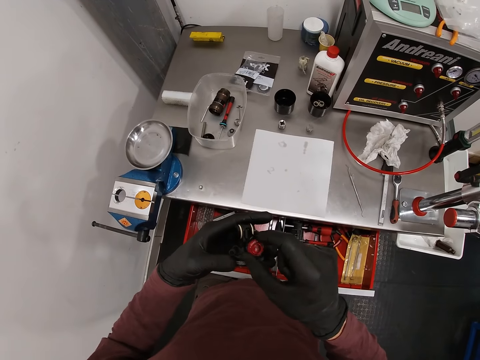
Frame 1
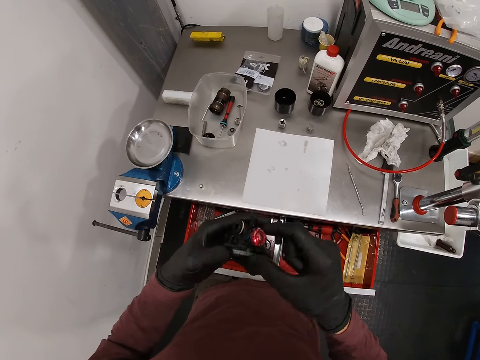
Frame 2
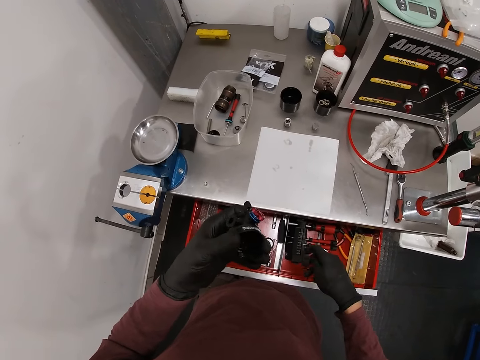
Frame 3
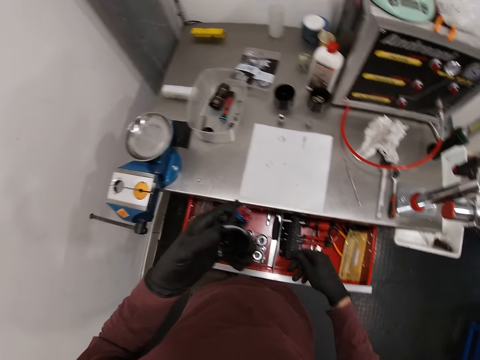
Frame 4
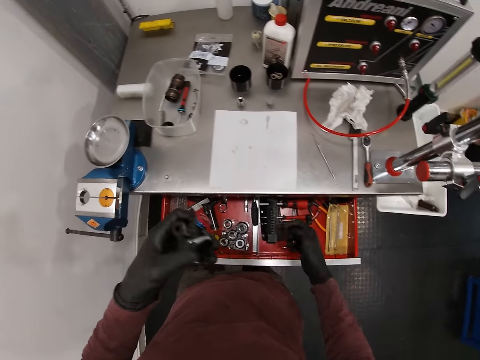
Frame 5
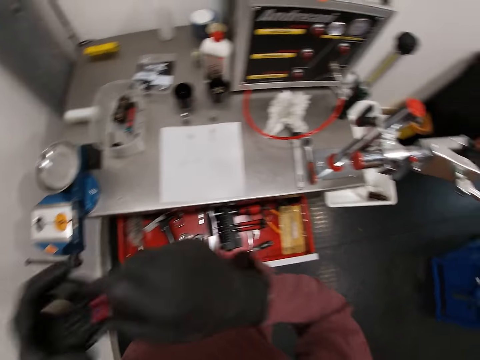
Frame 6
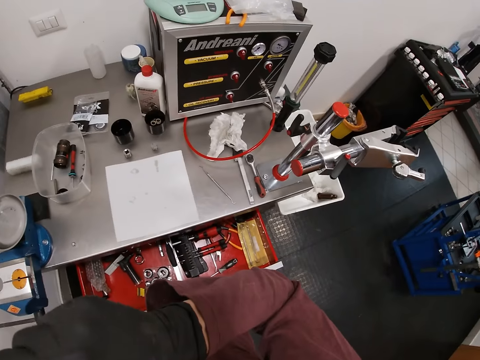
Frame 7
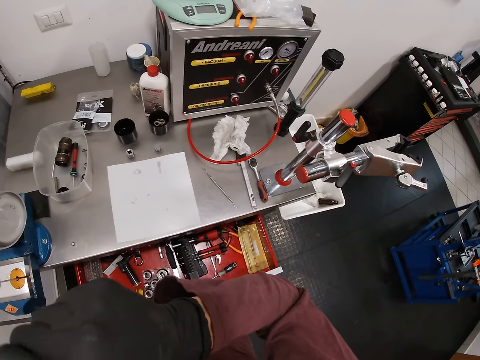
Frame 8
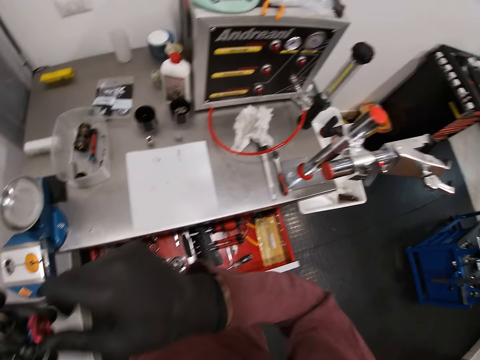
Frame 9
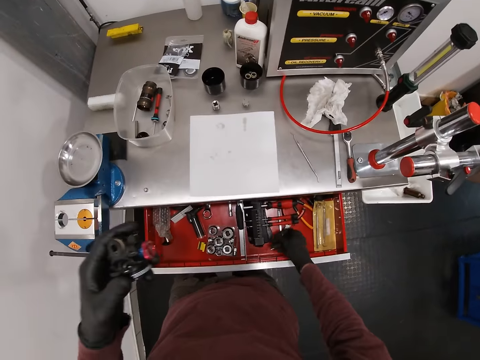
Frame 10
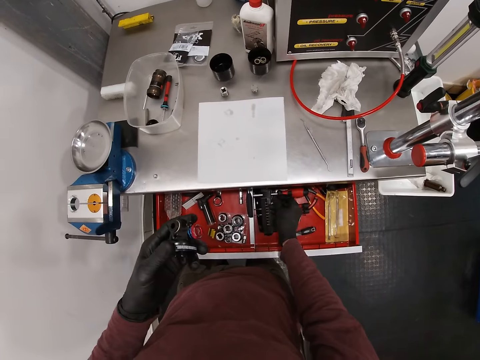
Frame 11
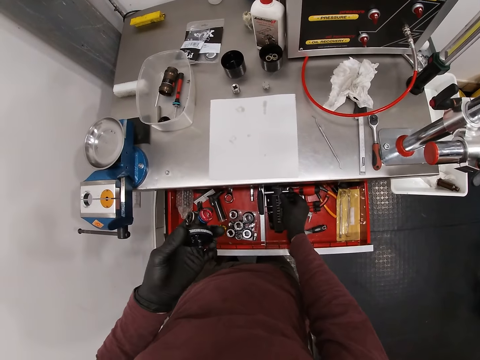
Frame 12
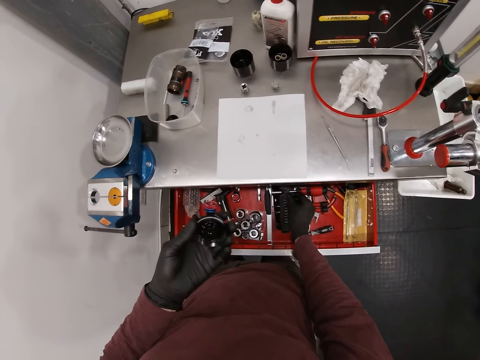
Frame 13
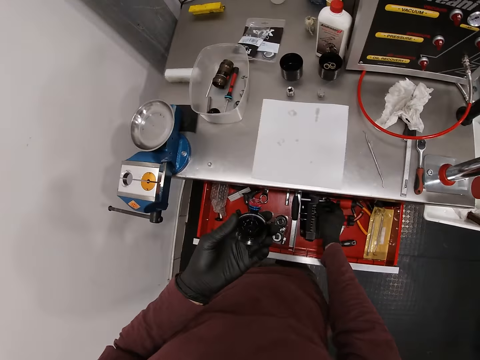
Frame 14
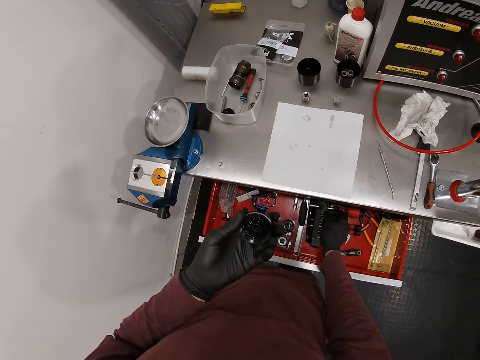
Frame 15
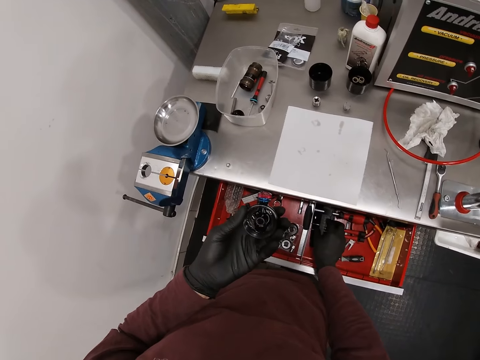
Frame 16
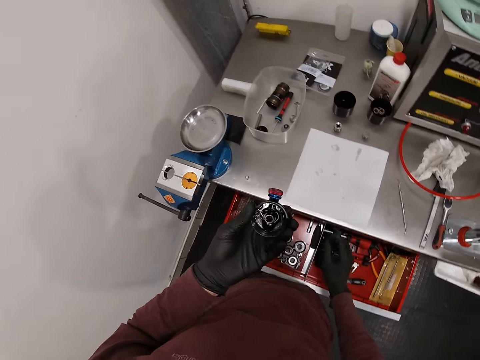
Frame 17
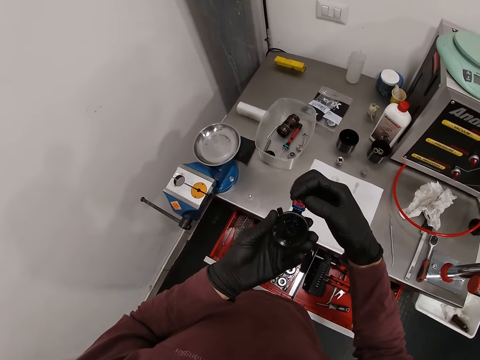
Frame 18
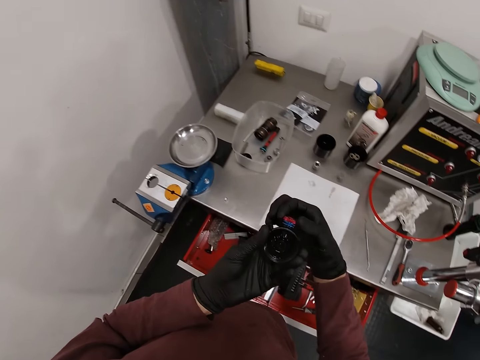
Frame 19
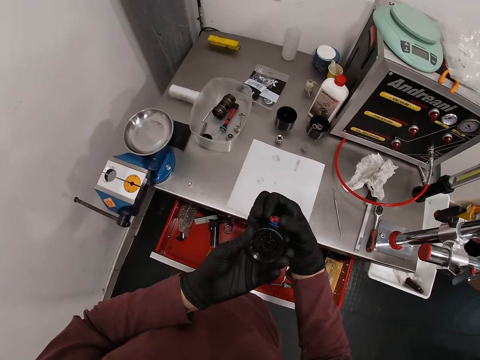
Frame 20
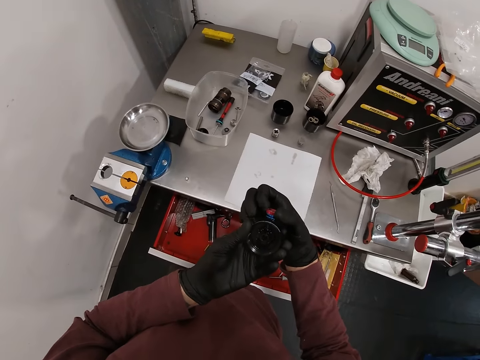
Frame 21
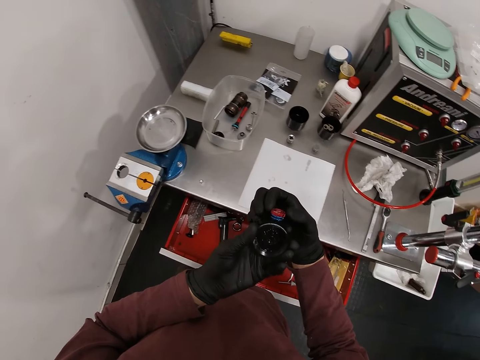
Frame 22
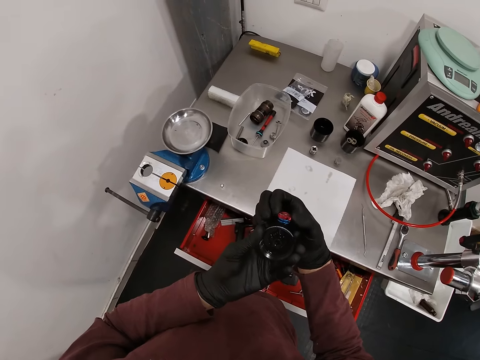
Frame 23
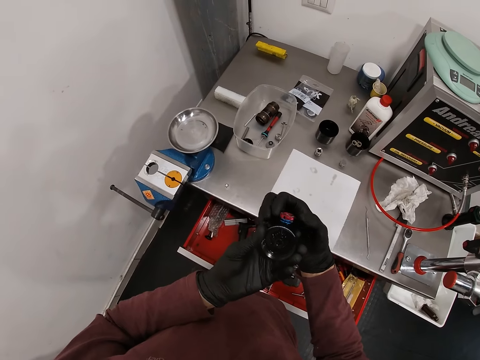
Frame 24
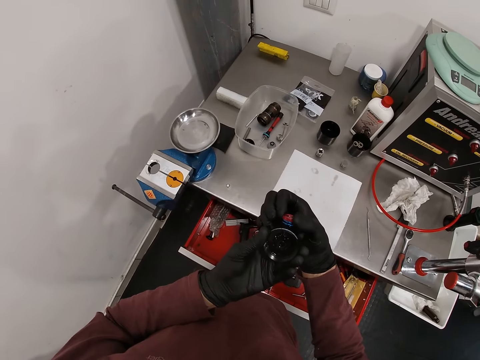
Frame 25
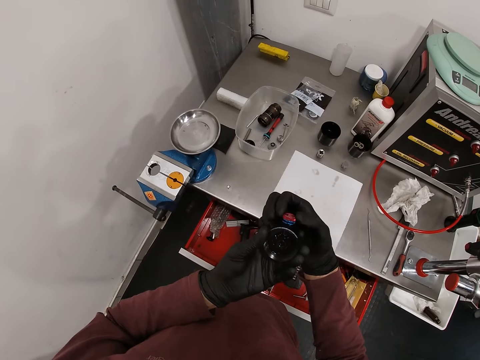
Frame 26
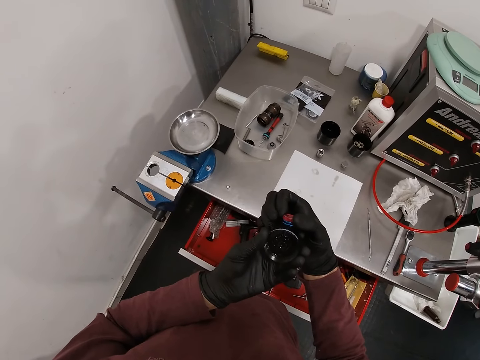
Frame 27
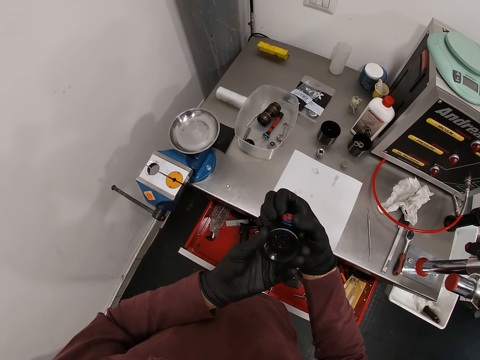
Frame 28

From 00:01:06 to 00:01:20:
The camera wearer puts the metal or bolt in the drawer. He holds something. He keeps the bolt in the drawer with his right hand. He turns the knob. He adjusts the carburetor.

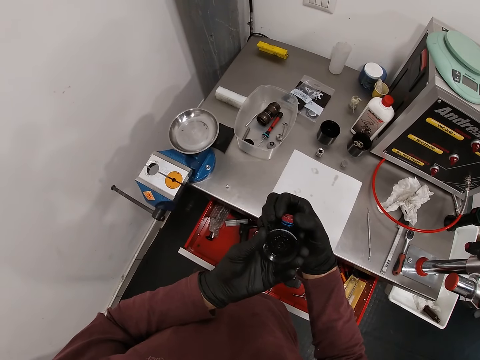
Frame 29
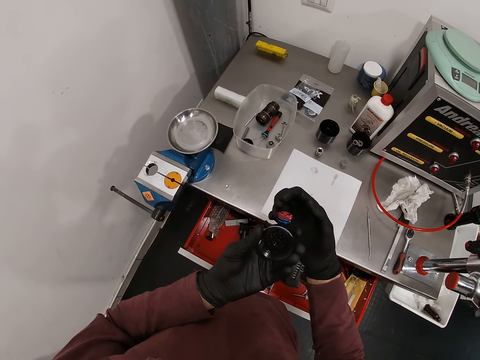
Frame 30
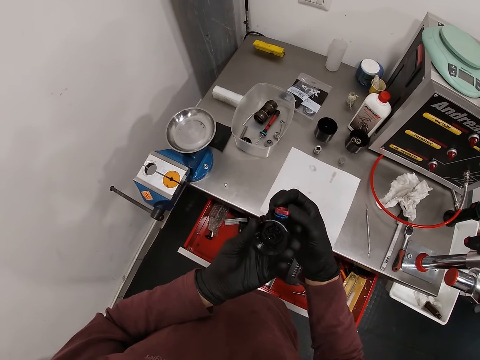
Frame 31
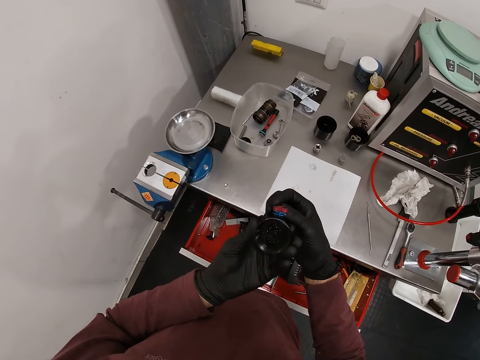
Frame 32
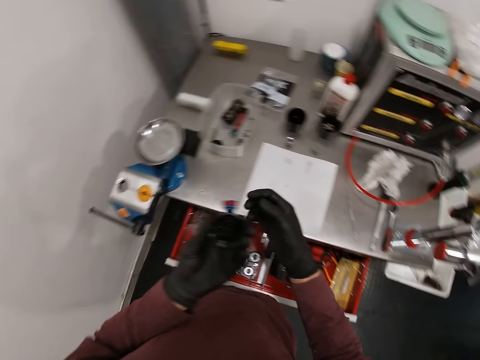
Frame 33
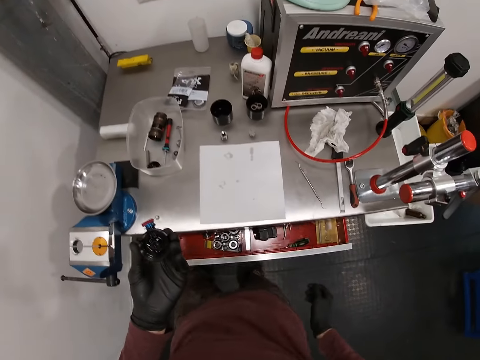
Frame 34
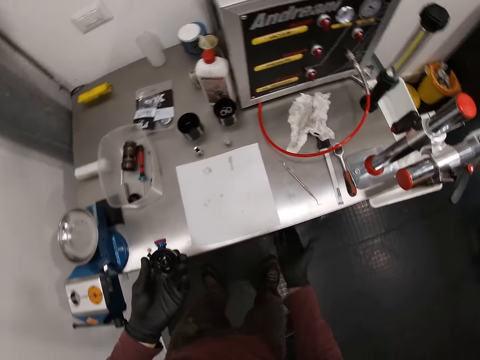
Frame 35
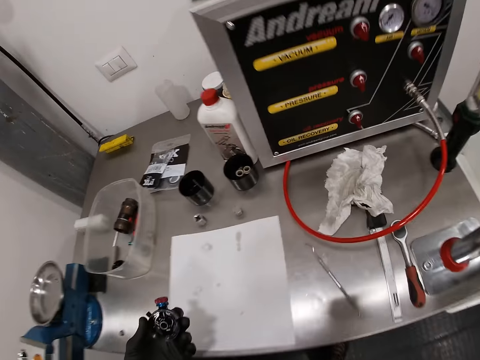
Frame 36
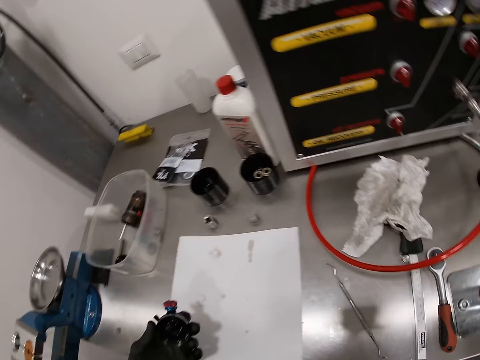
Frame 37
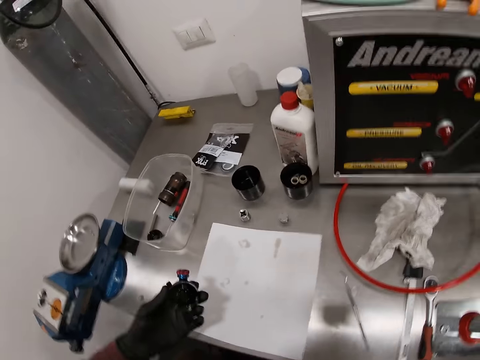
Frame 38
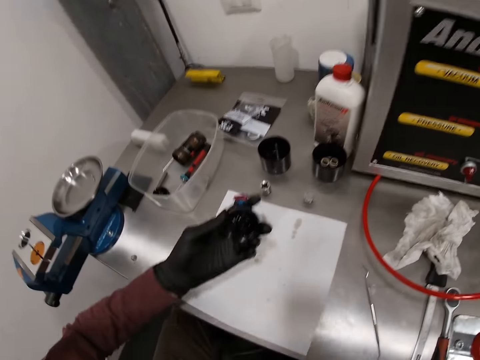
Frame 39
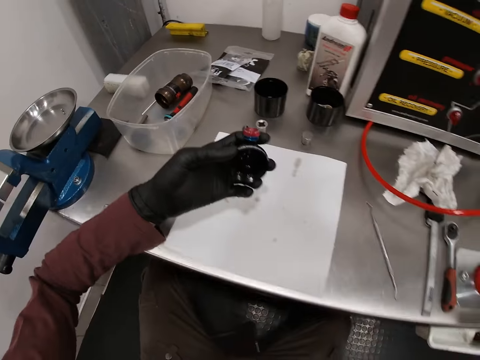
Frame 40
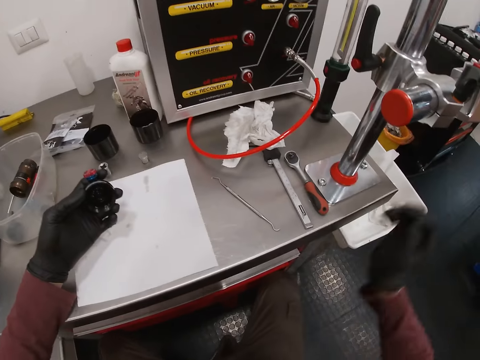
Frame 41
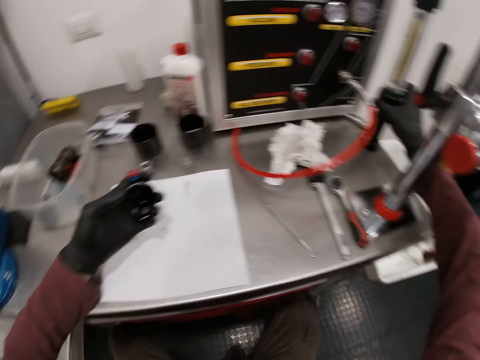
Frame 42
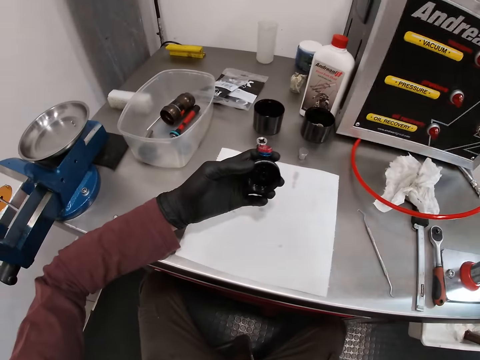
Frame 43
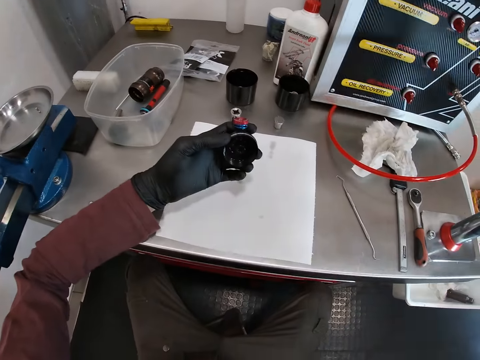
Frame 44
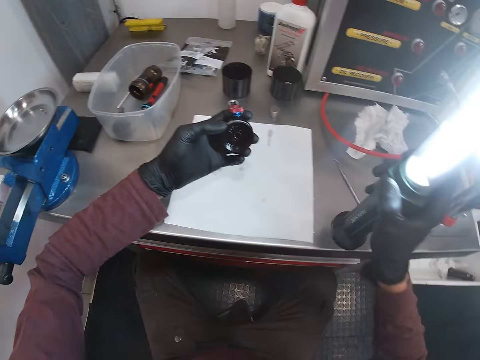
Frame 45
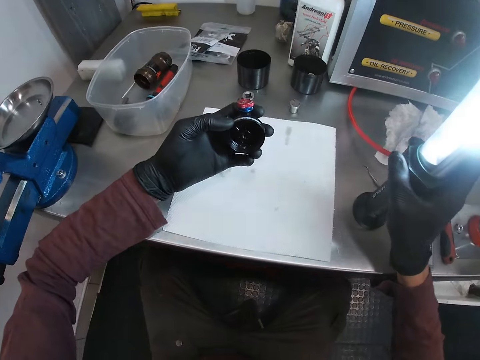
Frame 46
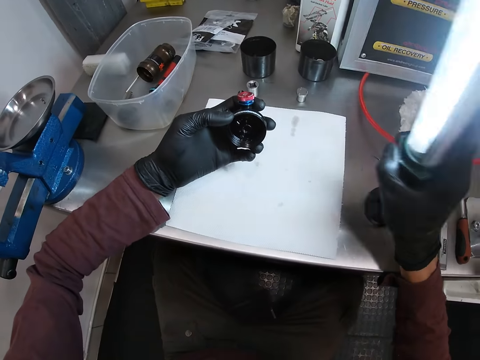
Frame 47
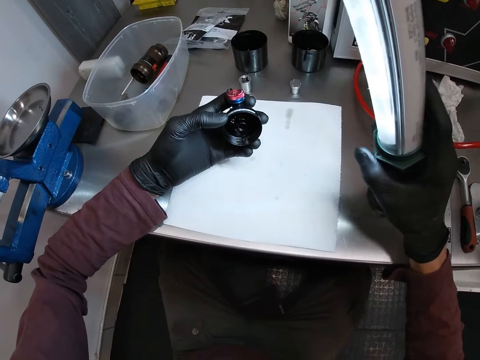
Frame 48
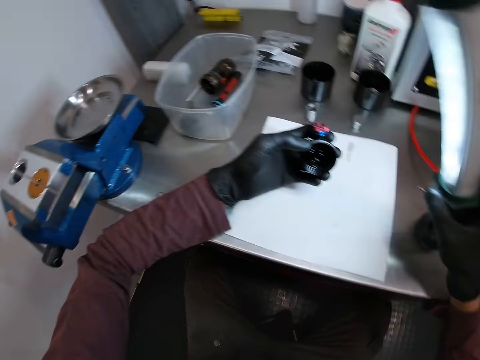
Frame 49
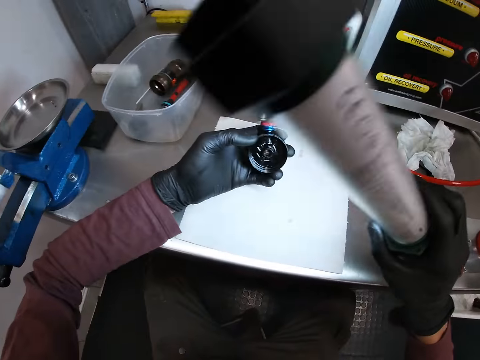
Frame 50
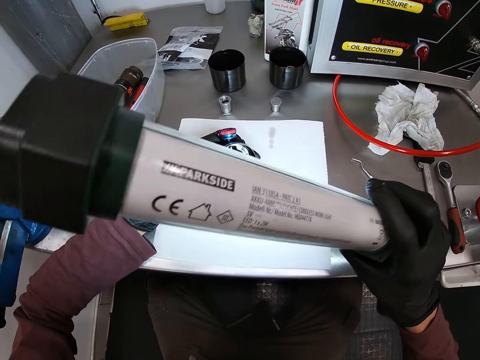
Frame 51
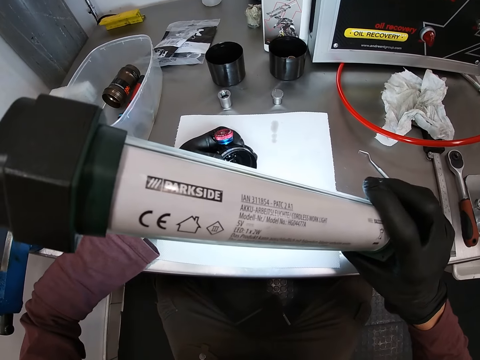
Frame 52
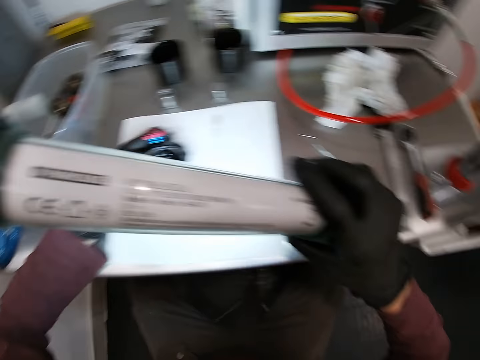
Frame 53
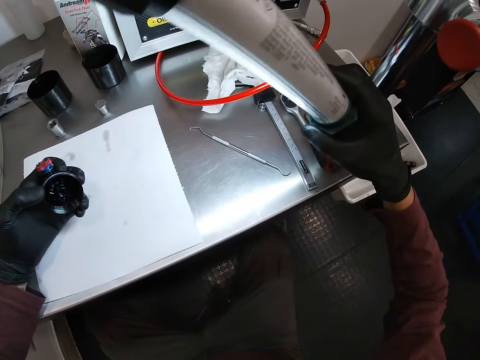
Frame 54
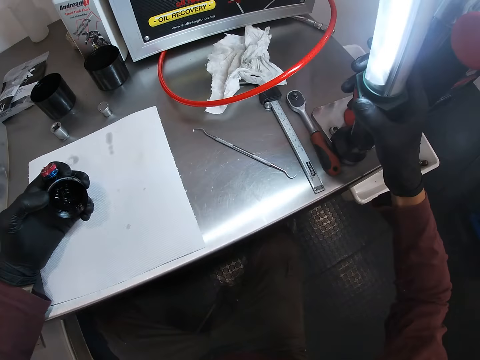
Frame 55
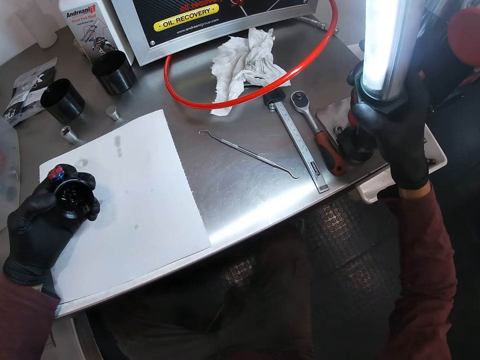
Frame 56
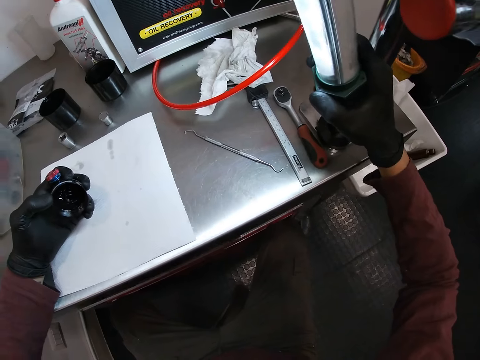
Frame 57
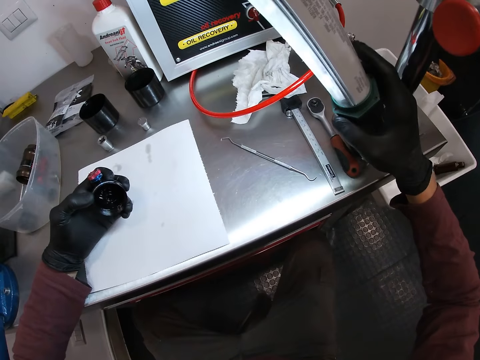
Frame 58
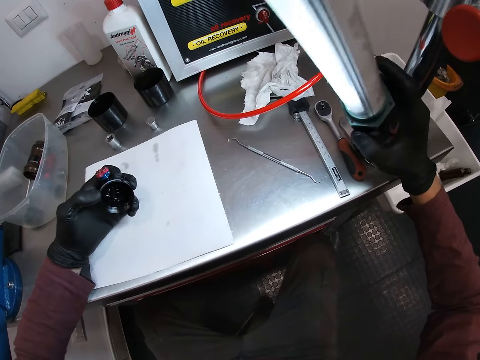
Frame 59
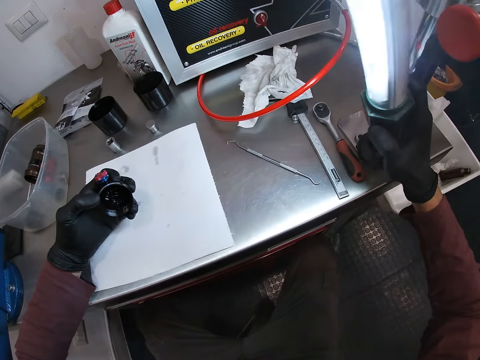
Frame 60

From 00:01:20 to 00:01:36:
The camera wearer closes the drawer with his thigh. He looks at the table. He picks the torch. He moves a lamp on the table with his right hand. He puts the torch down. He holds the torch. He shines the lamp in his right hand into the carburetor in his left hand. He looks at something. He stands the lamp on the table with his right hand.
